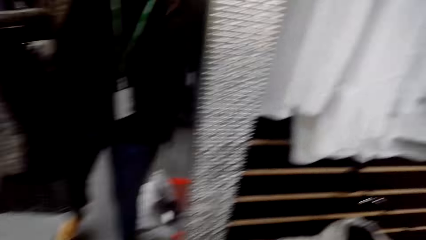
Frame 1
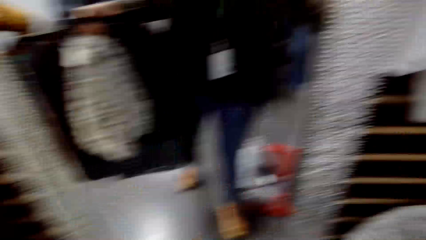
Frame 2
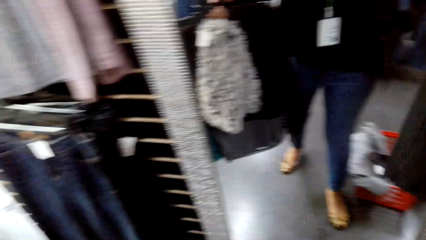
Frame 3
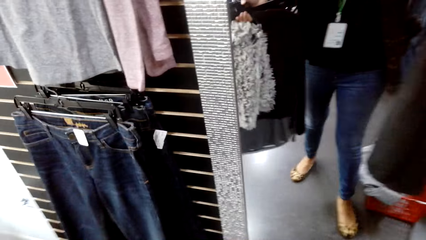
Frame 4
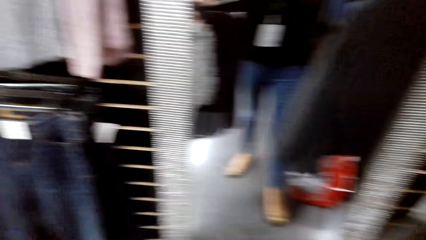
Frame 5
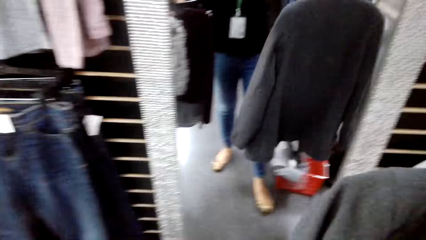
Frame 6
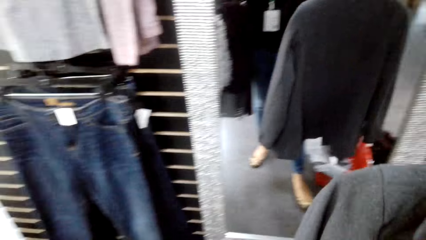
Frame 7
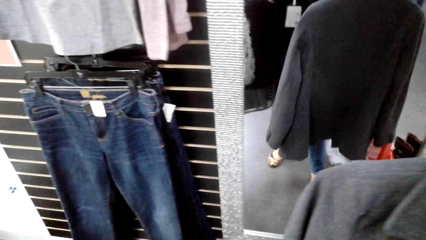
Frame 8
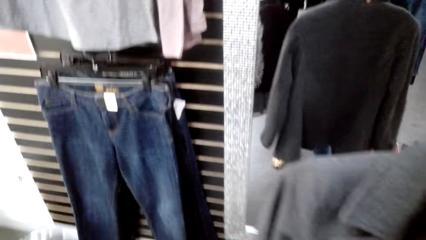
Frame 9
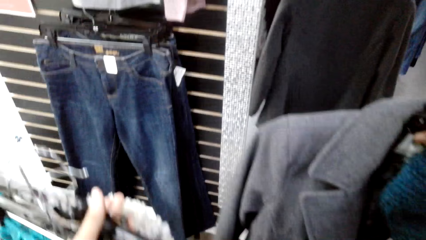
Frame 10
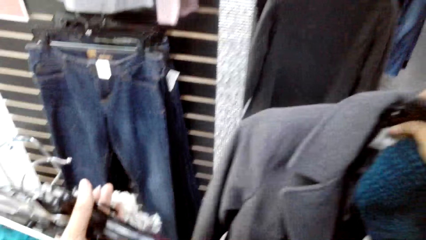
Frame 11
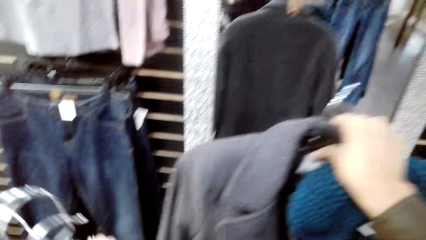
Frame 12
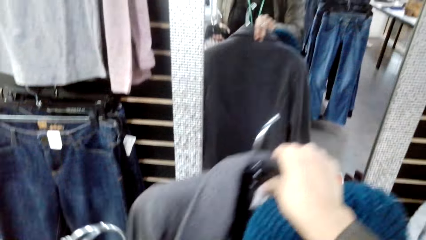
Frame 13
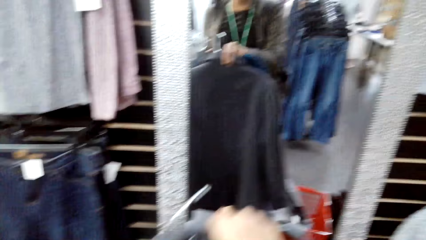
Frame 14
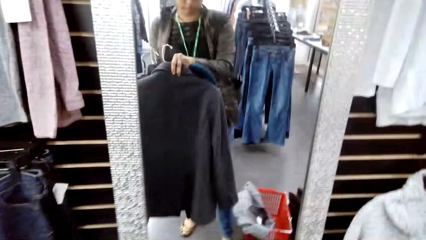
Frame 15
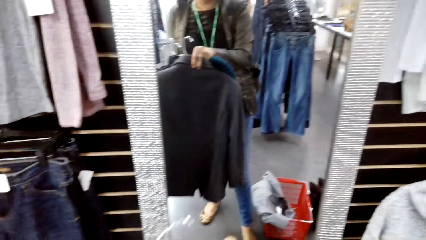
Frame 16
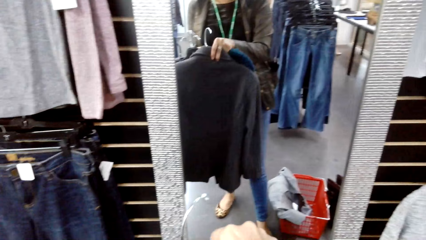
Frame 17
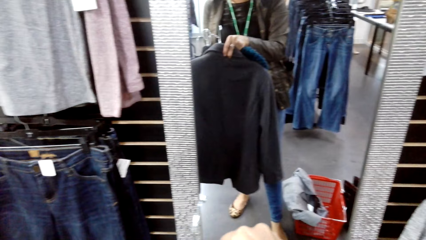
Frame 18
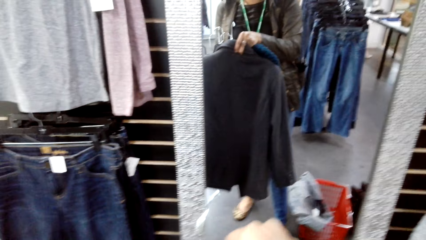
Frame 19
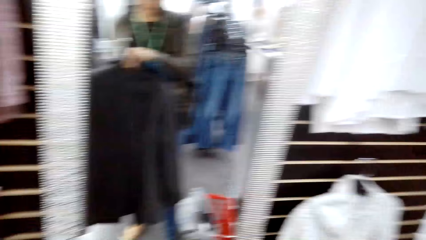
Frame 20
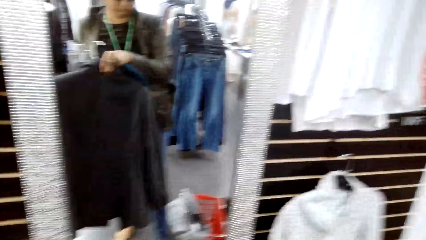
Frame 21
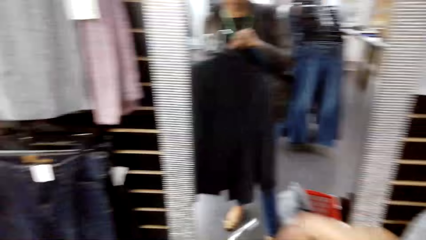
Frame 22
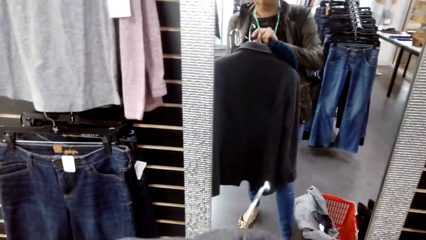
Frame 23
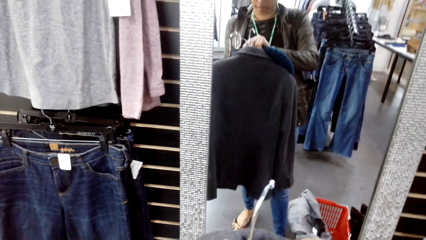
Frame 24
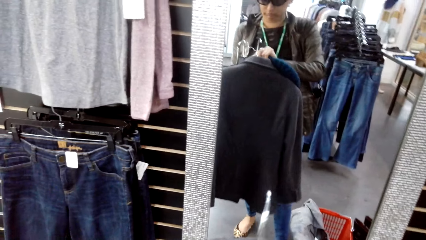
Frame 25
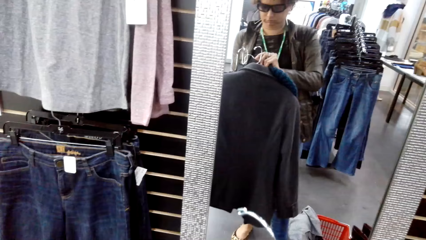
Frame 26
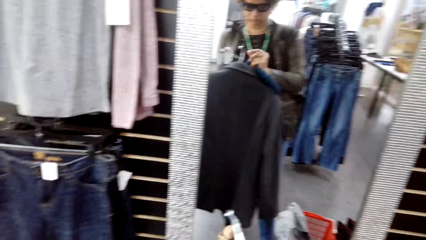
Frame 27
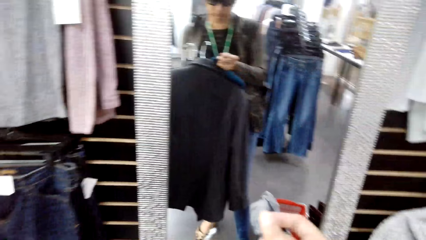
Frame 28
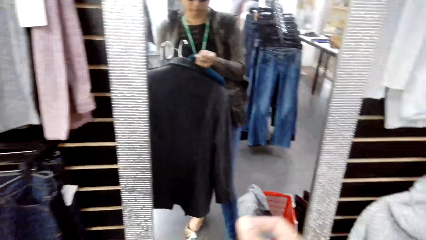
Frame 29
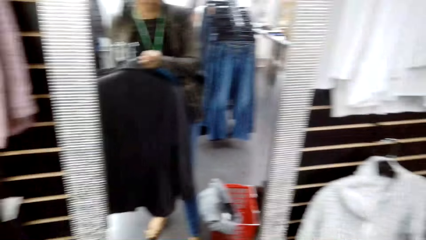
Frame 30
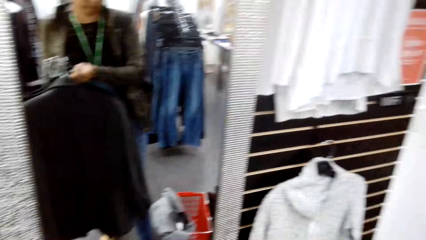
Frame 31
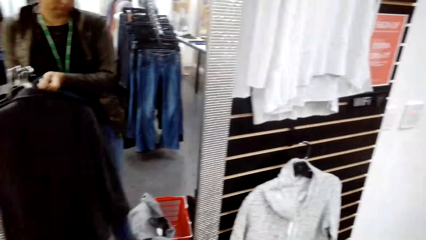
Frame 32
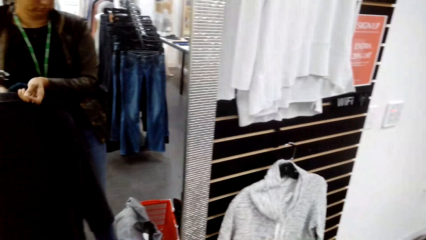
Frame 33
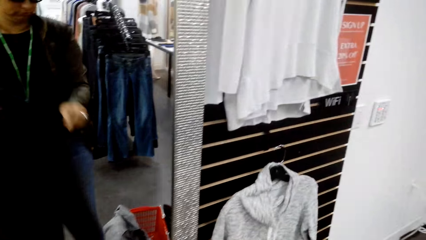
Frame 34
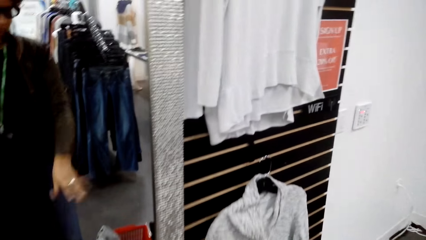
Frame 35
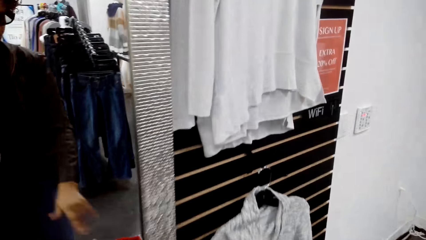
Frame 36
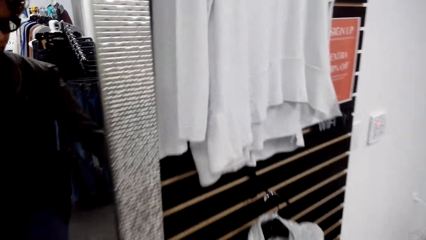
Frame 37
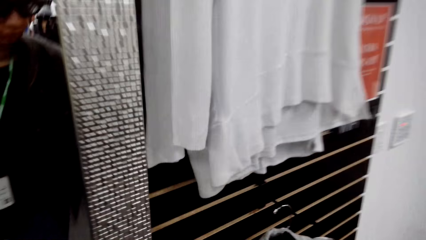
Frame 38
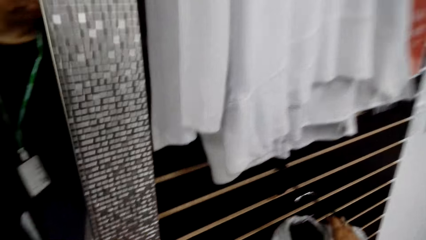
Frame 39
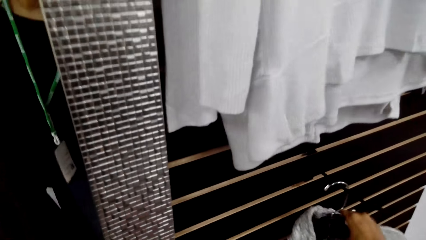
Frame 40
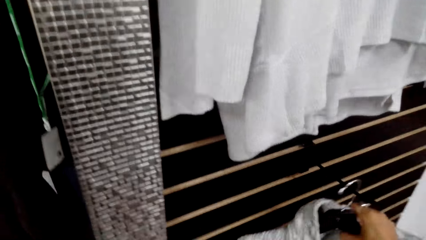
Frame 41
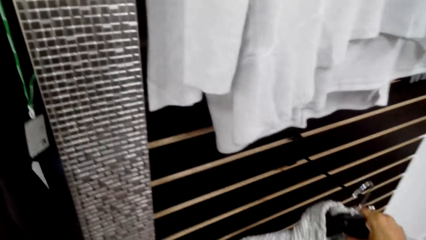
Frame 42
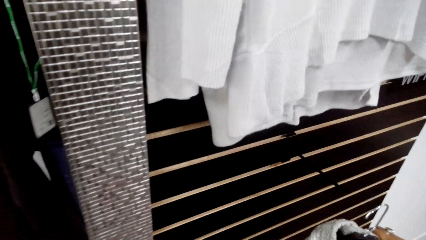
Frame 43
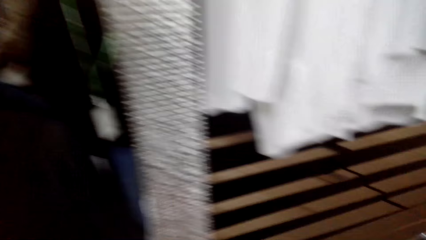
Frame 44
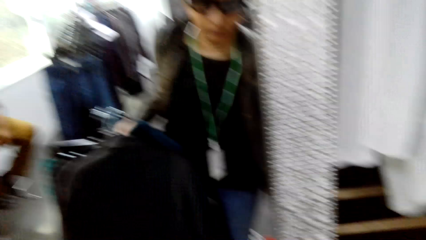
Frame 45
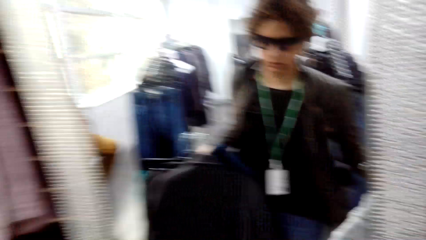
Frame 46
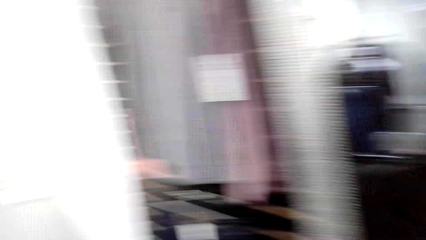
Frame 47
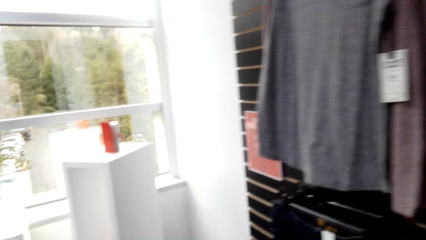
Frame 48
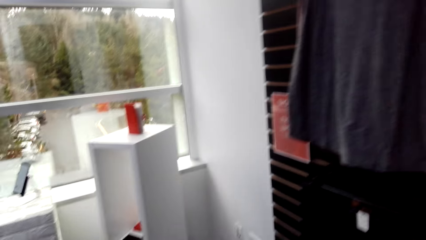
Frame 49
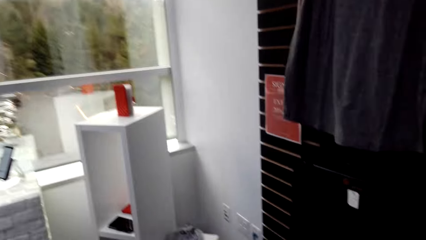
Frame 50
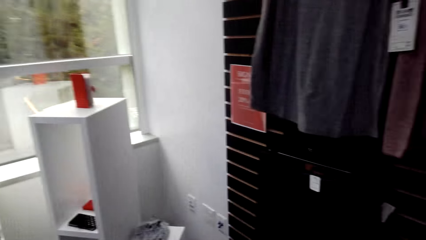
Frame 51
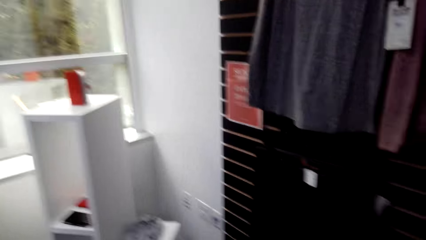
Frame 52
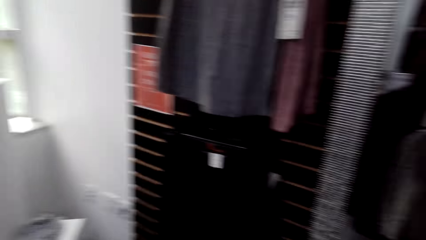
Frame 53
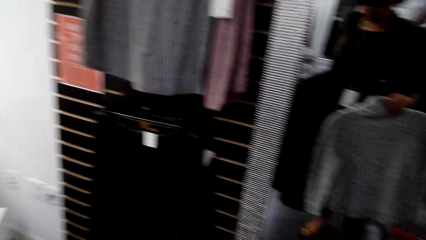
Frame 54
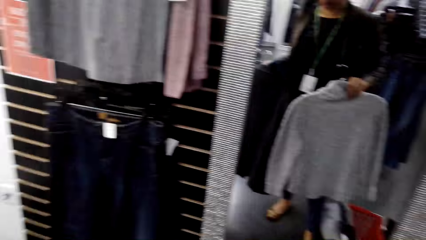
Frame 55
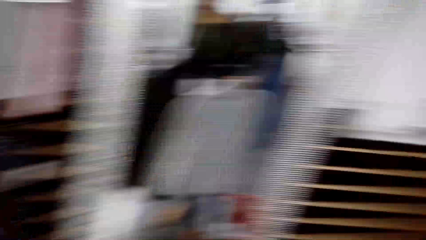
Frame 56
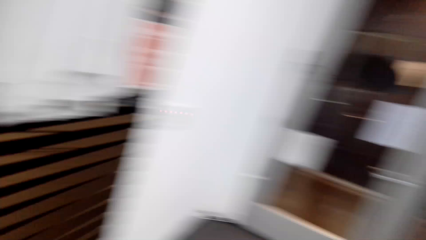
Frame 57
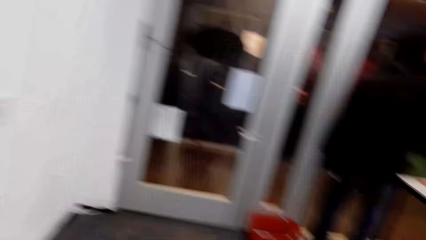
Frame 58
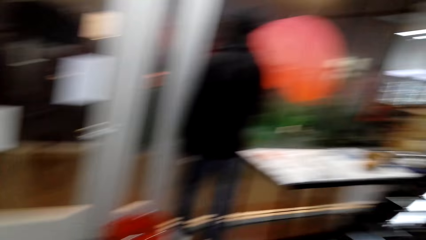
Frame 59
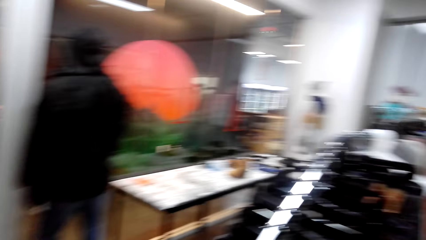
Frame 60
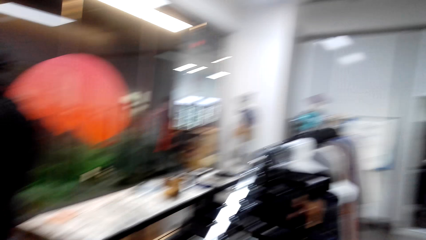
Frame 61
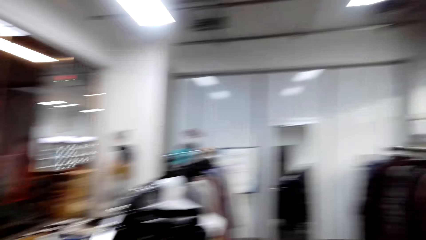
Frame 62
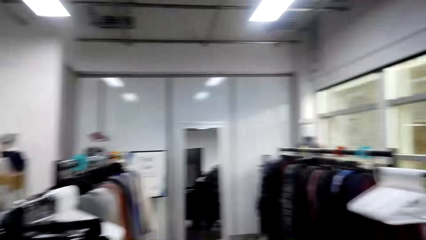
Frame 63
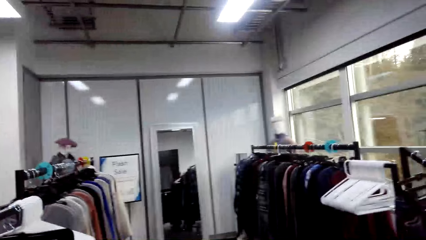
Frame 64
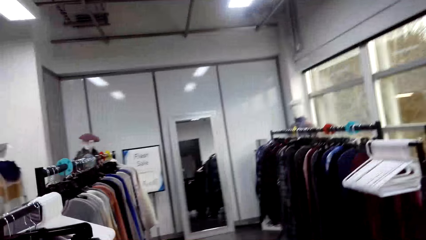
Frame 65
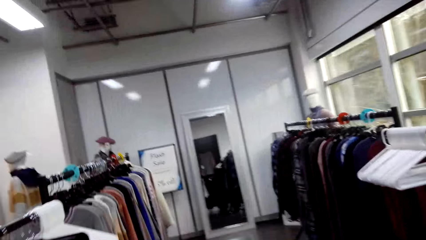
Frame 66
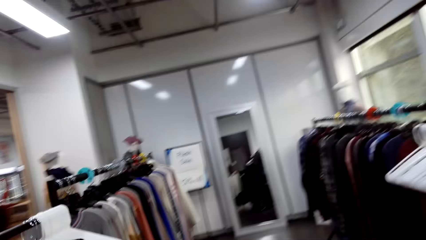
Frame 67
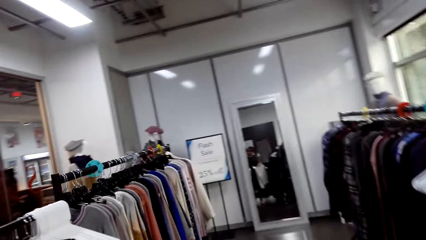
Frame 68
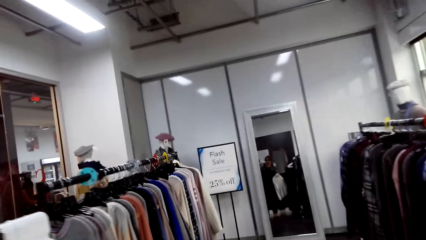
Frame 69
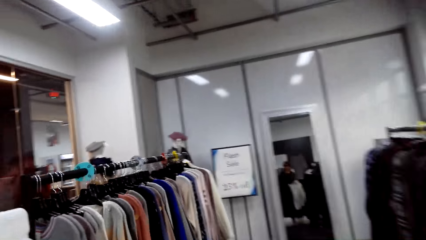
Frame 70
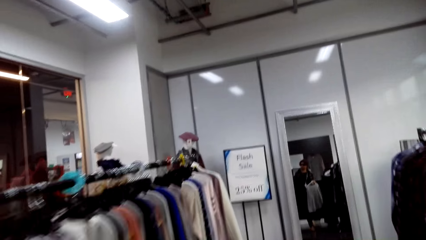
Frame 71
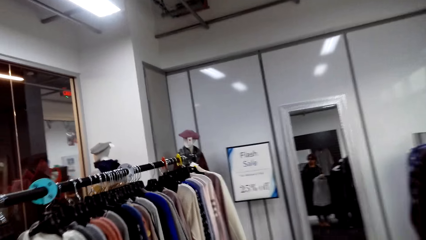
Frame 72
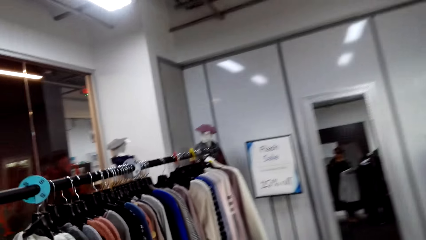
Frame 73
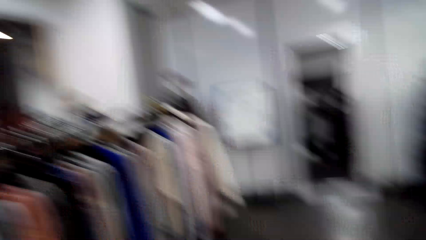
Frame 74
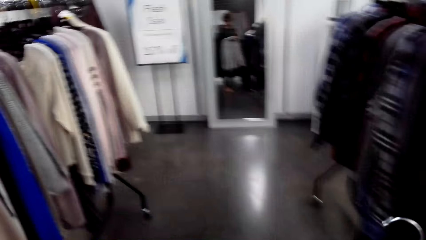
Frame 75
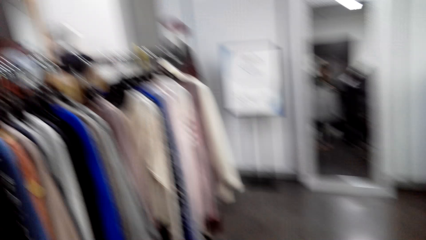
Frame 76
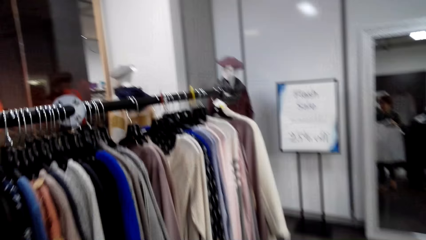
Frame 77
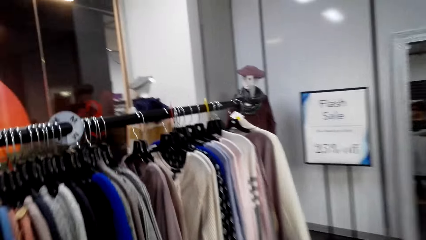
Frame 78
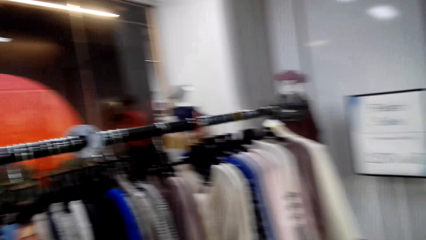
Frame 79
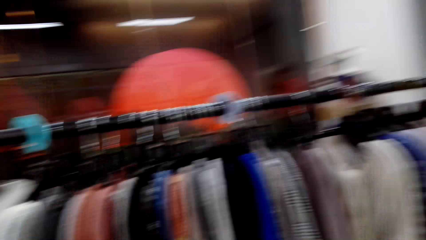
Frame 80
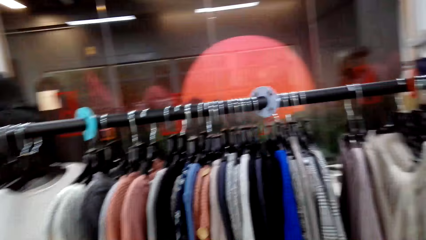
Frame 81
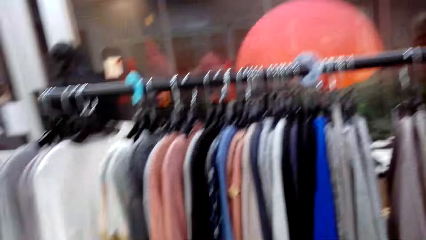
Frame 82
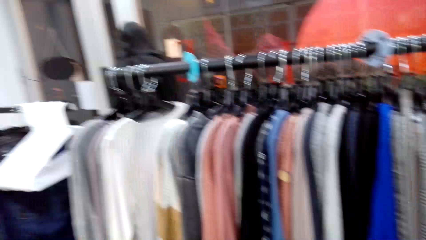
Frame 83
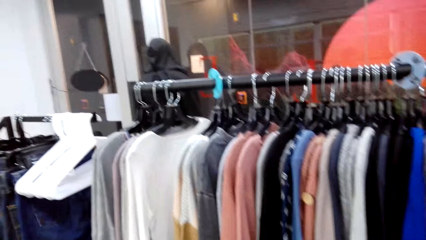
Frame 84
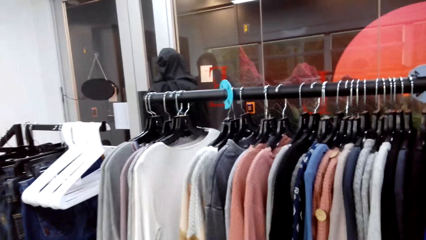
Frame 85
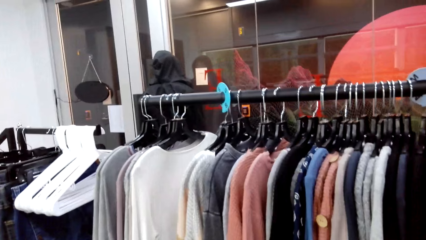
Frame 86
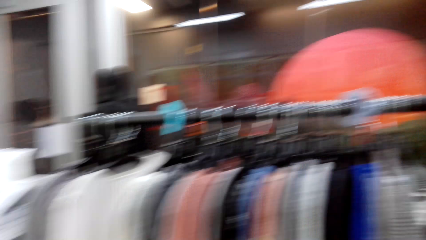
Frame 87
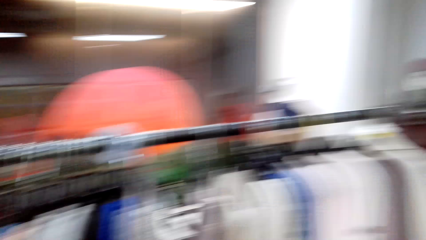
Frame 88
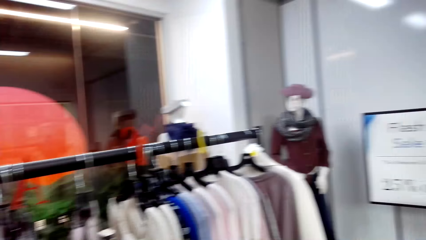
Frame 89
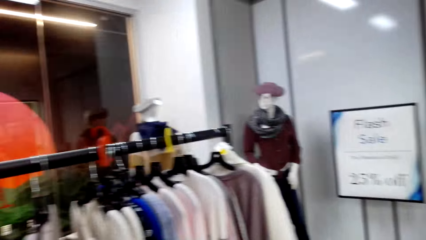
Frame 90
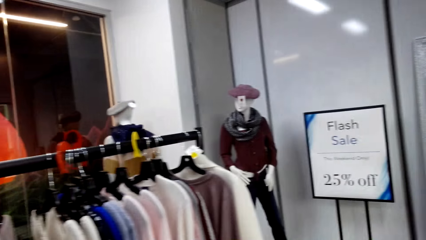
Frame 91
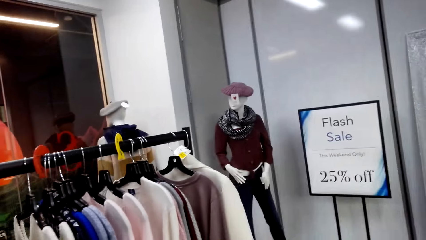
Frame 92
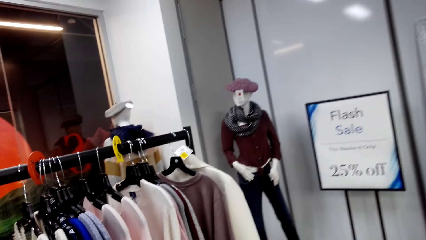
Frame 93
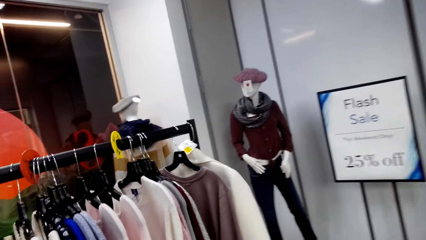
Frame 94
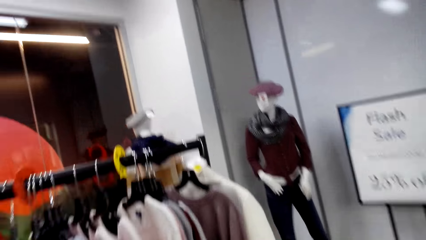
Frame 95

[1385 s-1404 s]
The camera wearer checks the clothes on the mirror. They put a hanger on the cloth. They take another hanged cloth from the hanger. They walk in the store with the cloth.
